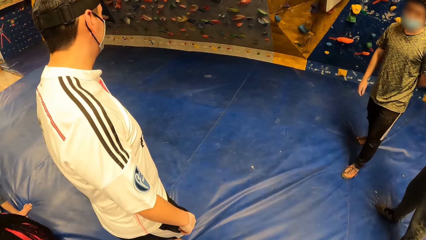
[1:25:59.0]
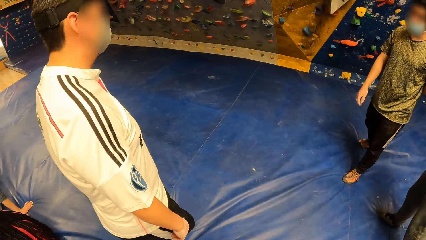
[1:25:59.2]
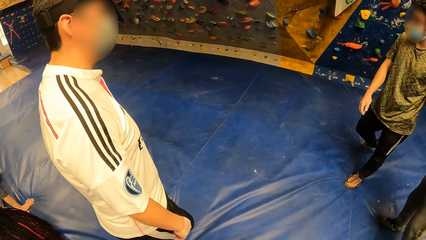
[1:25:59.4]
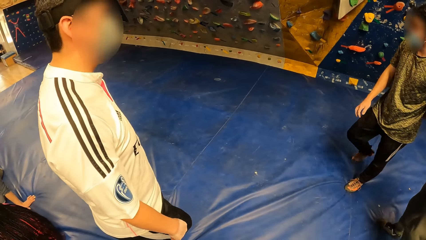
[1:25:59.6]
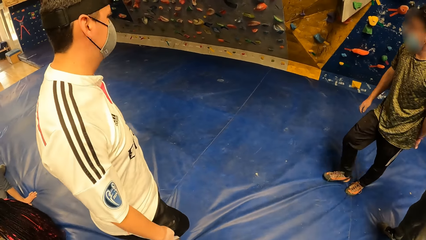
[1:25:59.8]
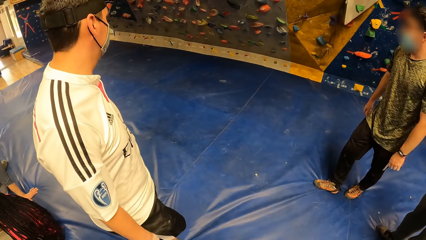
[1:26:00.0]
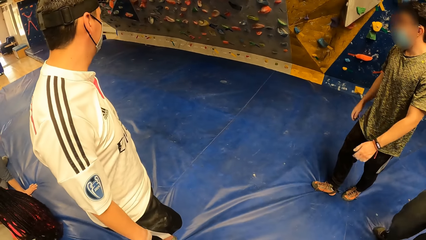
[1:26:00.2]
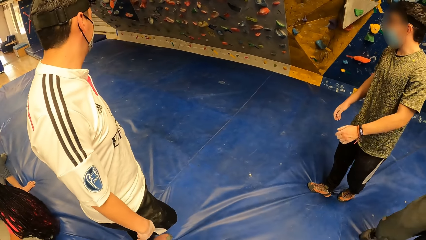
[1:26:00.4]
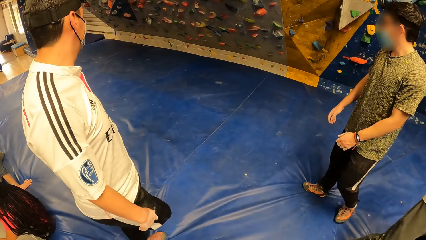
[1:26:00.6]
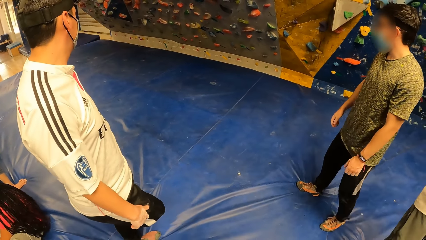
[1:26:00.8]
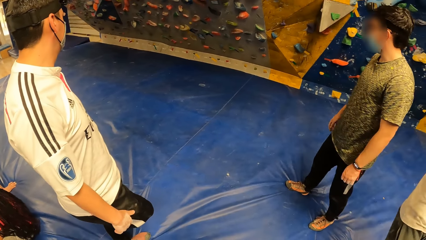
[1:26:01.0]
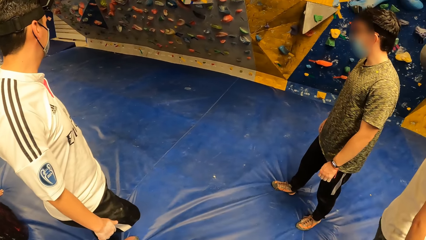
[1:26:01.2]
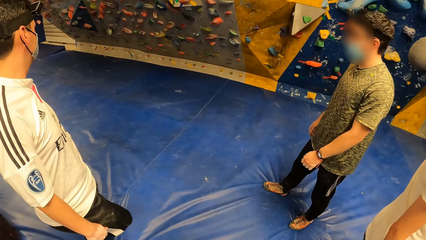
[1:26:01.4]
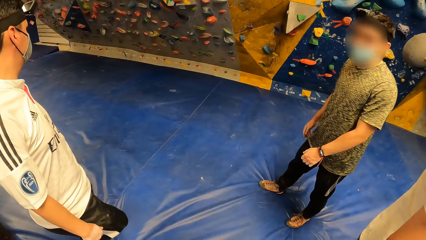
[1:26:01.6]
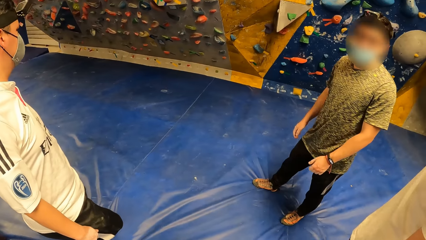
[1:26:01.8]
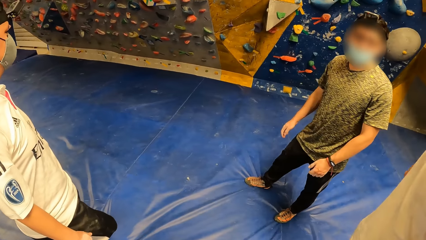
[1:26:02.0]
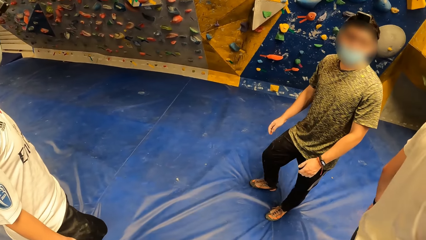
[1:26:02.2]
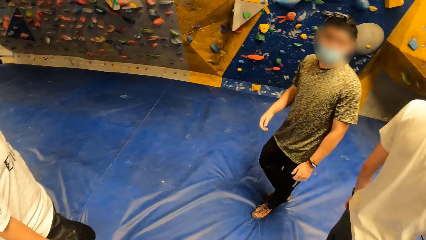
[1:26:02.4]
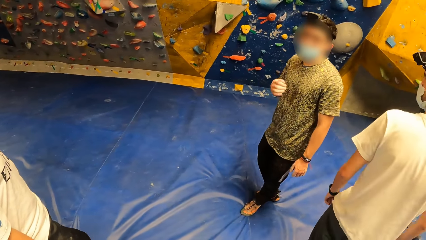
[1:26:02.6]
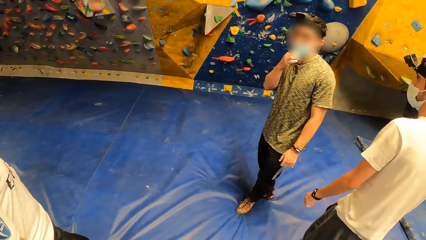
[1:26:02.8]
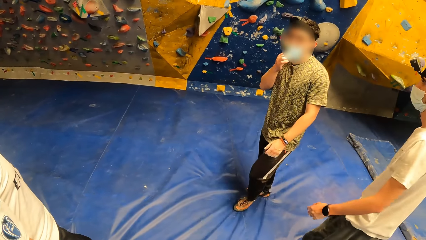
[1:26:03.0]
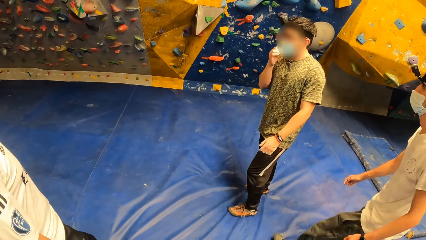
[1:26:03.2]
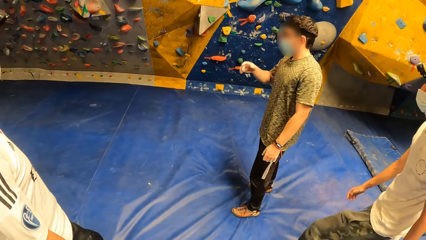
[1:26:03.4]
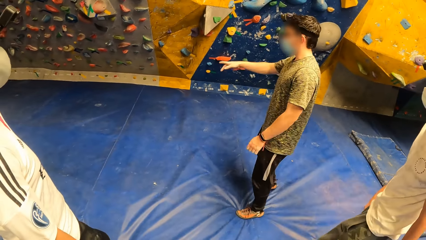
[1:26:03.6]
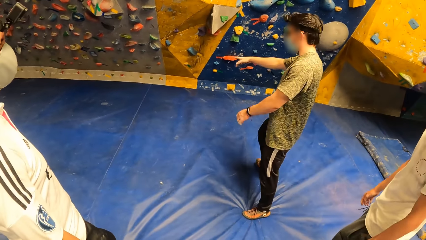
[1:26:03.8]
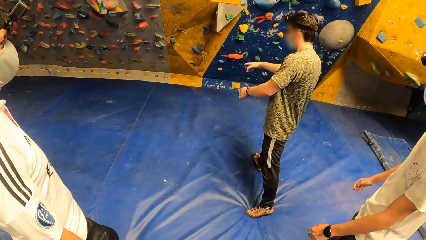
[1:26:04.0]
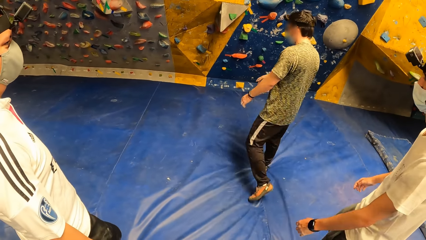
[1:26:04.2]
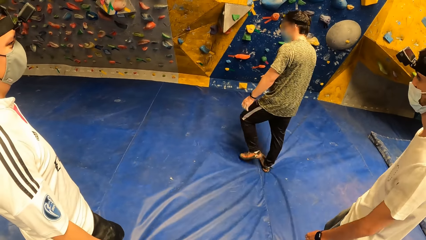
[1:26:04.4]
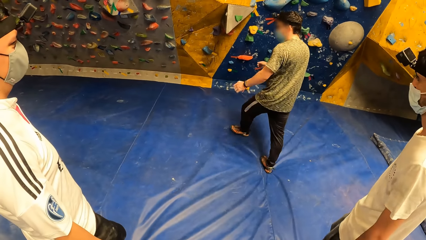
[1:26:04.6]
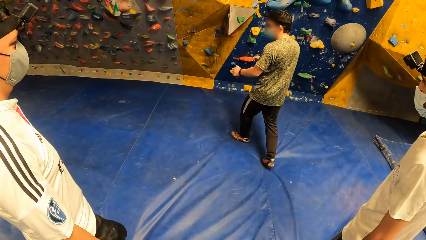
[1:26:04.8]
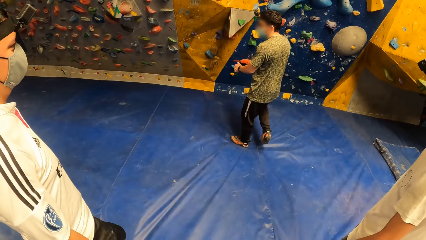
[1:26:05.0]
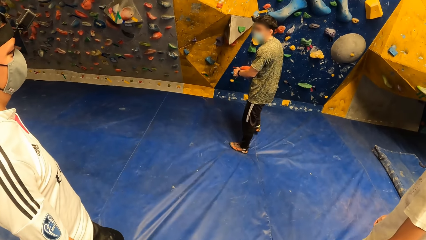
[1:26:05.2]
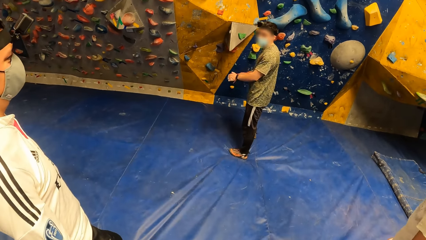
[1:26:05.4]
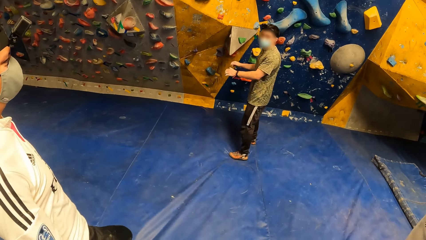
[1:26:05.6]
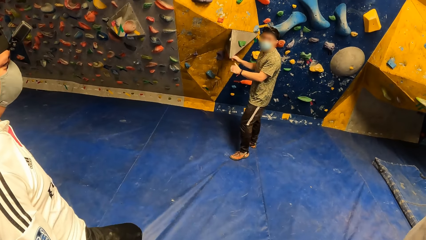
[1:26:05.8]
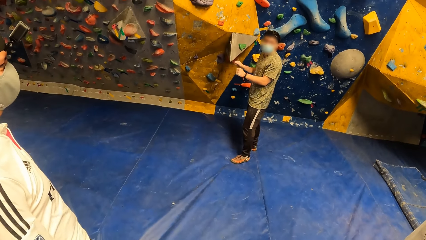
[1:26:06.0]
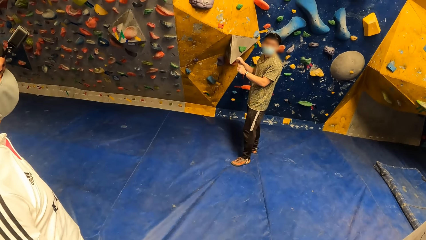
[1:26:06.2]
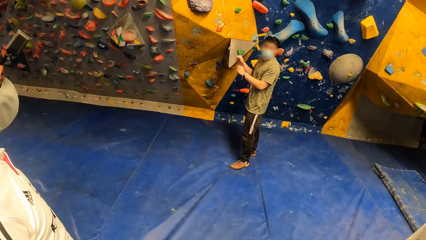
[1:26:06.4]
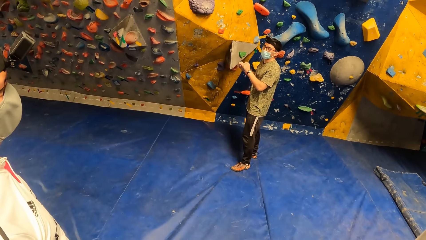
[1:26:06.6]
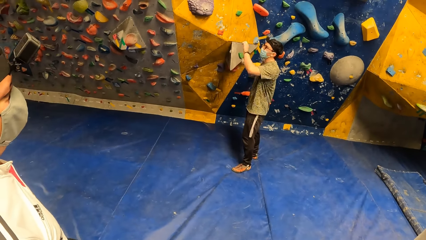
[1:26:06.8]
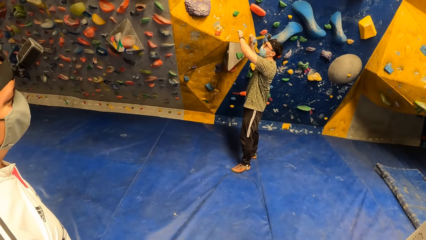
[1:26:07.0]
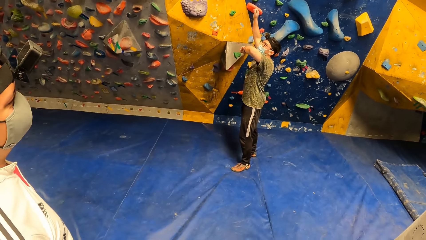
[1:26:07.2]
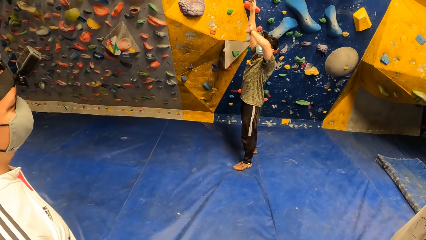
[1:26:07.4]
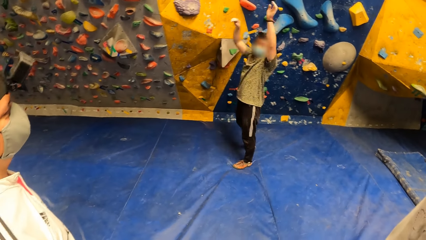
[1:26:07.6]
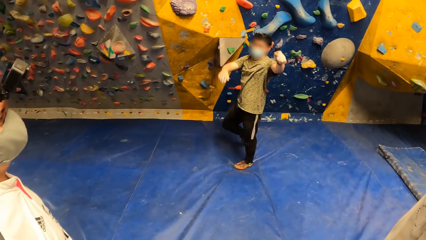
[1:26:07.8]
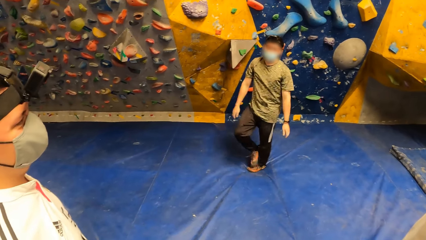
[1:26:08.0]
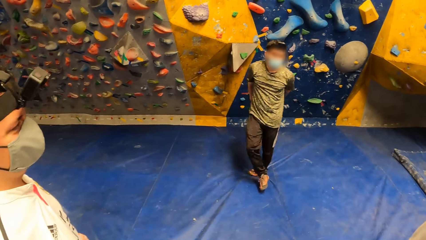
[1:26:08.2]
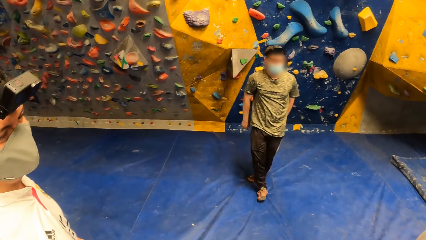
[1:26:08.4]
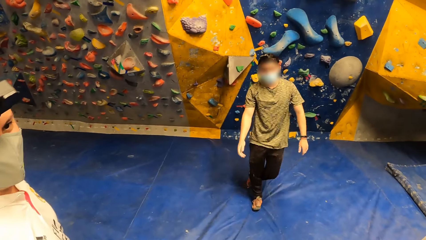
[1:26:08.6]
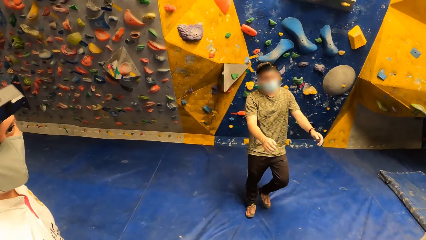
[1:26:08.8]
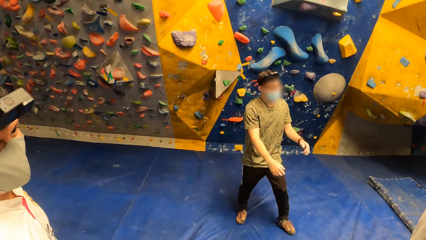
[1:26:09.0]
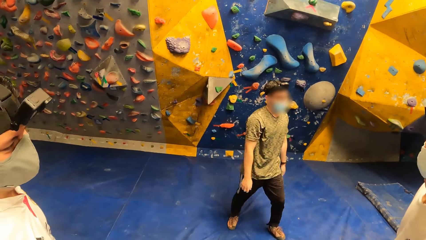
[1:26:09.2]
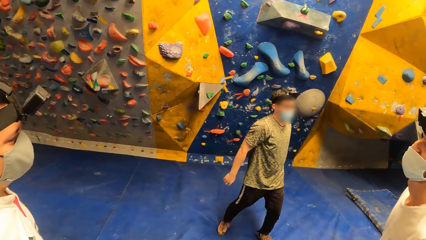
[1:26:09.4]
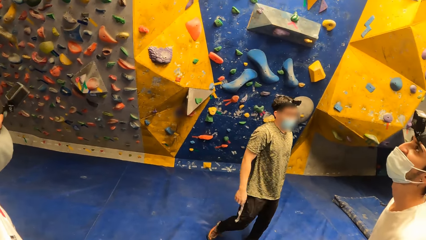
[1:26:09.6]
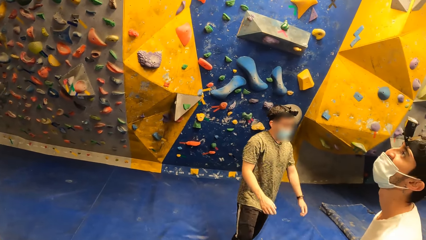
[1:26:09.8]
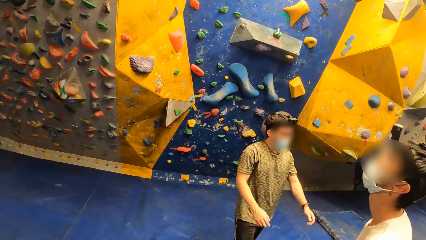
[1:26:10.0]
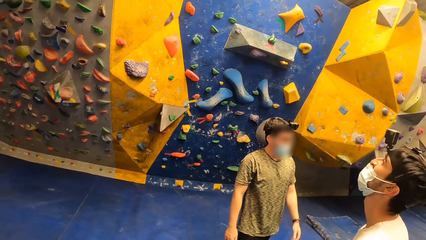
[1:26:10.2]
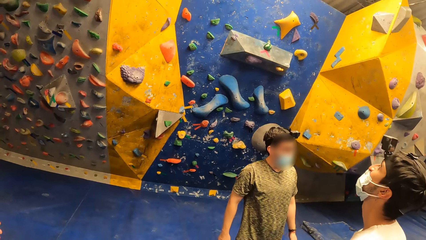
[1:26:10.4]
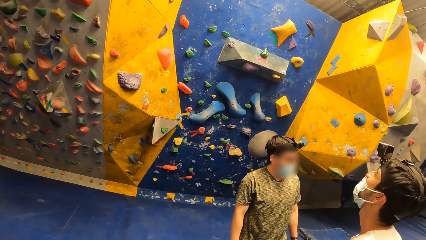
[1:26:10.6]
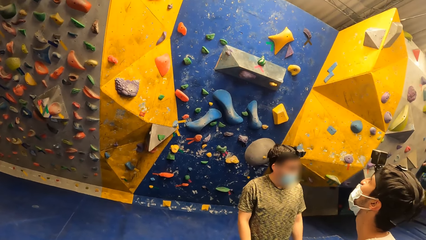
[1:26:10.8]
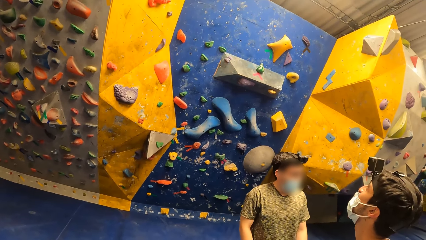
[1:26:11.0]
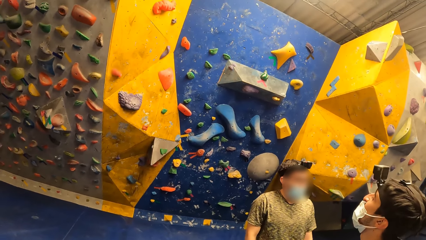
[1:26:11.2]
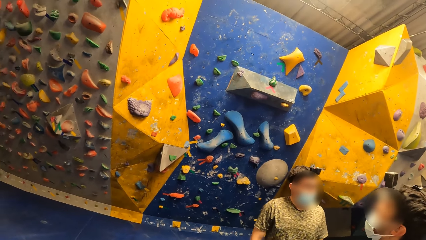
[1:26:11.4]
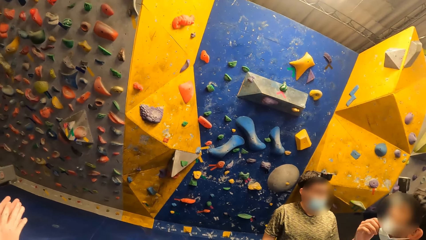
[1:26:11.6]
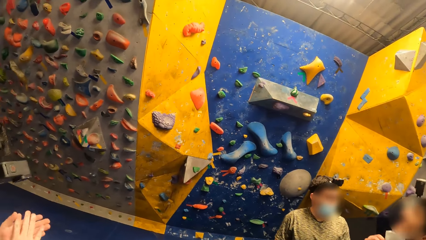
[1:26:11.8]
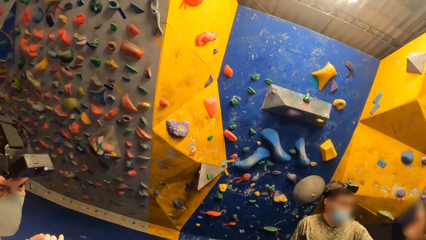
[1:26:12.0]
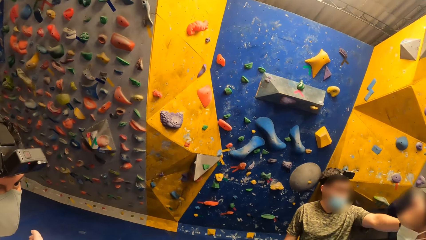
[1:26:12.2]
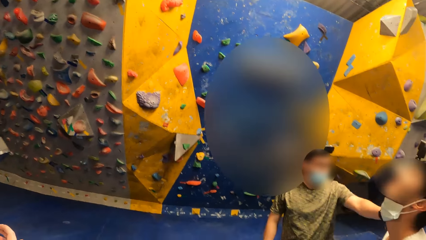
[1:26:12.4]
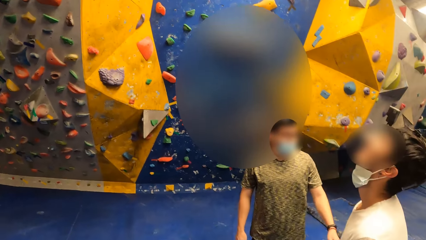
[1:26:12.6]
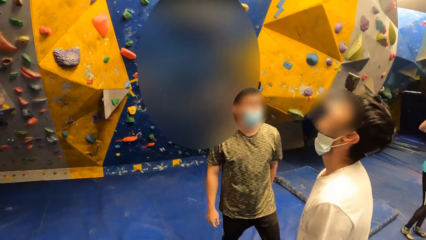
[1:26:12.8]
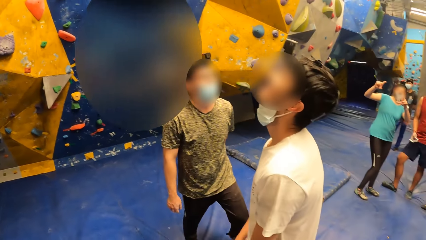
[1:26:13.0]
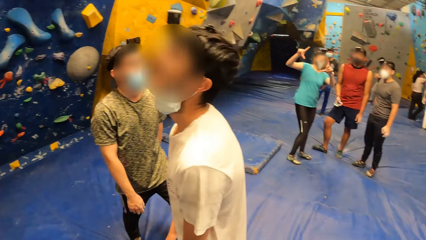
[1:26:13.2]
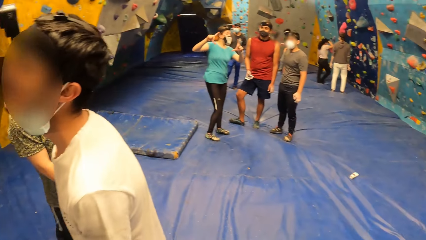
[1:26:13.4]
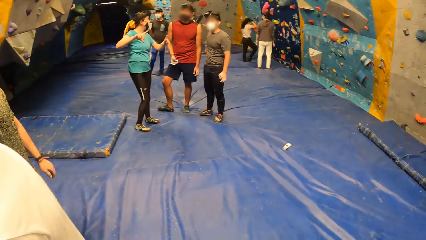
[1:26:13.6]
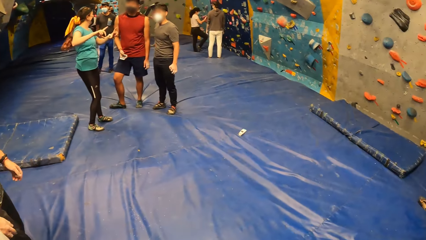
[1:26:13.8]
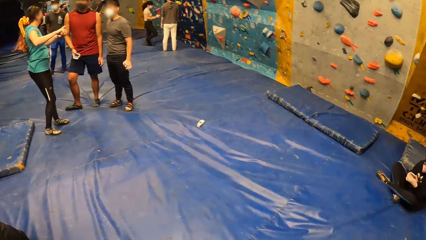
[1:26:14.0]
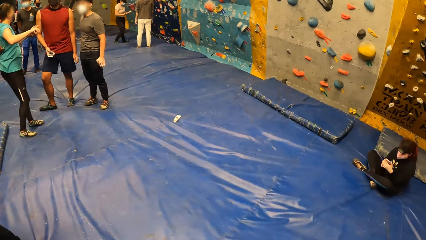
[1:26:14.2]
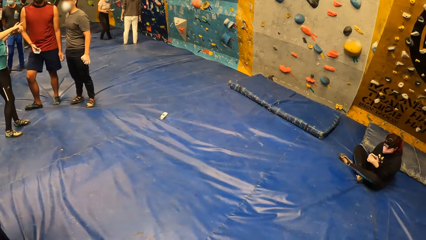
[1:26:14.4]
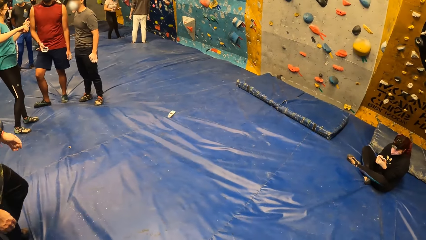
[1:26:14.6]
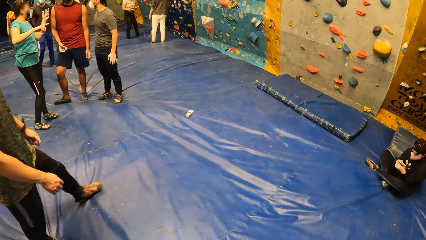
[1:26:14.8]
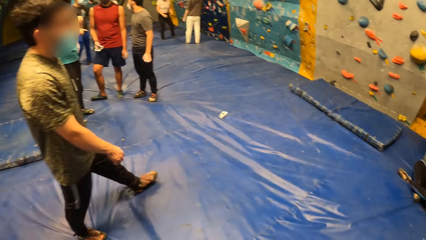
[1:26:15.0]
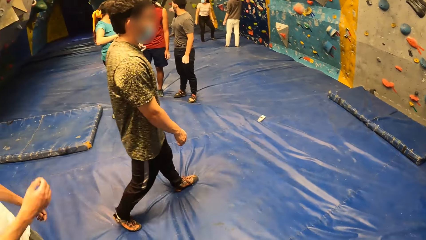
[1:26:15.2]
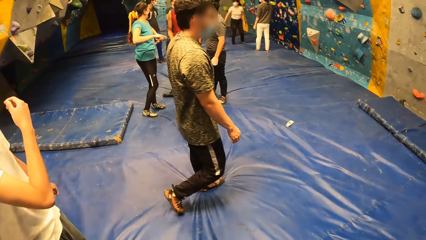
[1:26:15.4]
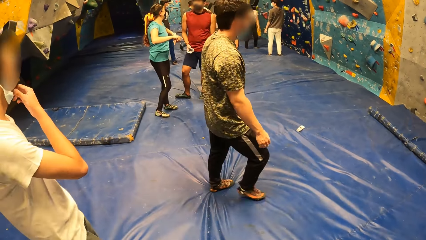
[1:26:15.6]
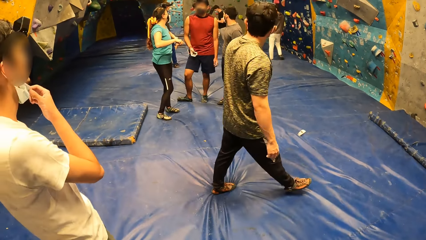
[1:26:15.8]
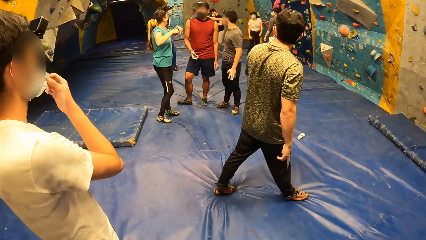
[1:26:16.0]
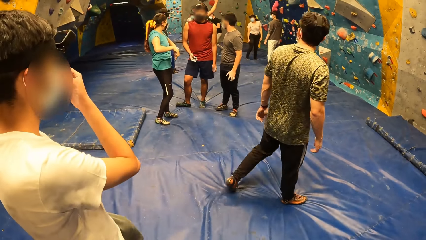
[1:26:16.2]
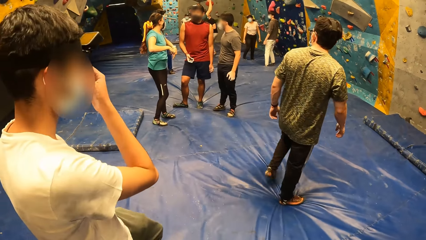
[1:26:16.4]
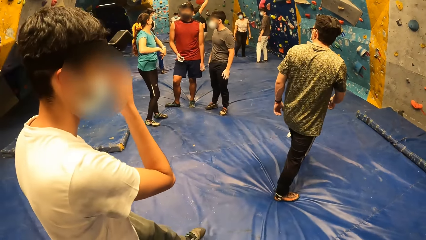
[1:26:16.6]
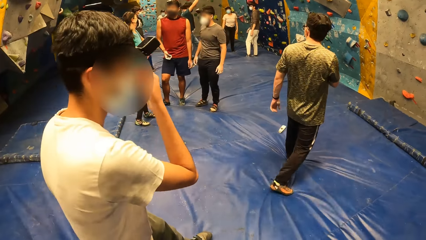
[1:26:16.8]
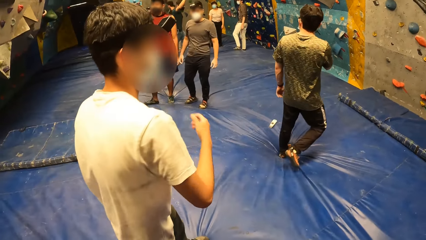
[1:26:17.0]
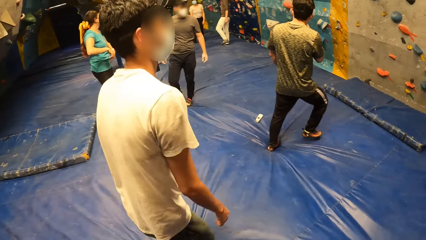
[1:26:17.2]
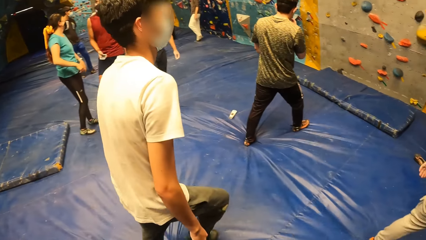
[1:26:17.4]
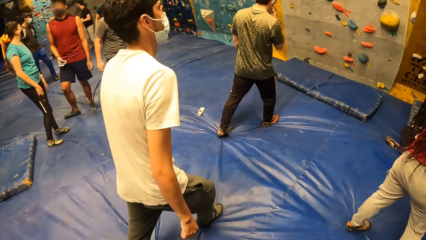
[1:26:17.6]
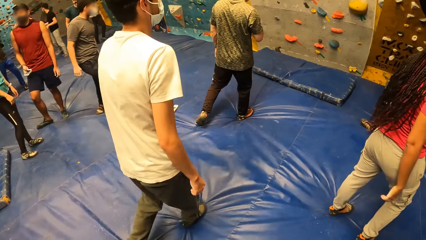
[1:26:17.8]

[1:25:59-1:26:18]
A man stands on the floor. The man gestures to the climbing wall with his right hand. The man walks on the floor and stands on the floor. The man walks on the floor and stands on the floor. The man walks on the floor. The camera wearer stands on the floor.
